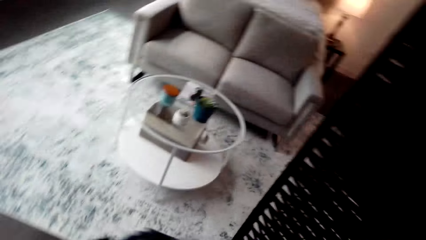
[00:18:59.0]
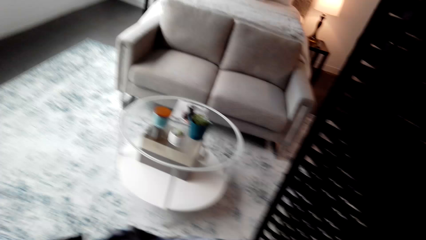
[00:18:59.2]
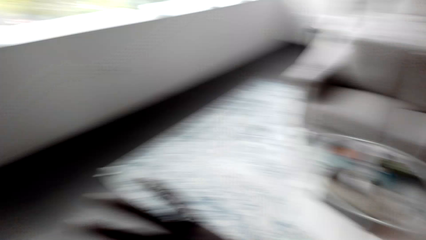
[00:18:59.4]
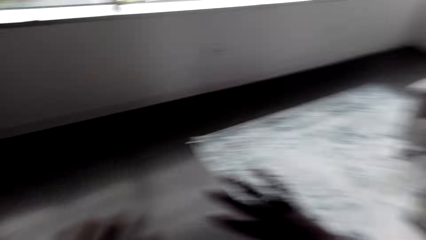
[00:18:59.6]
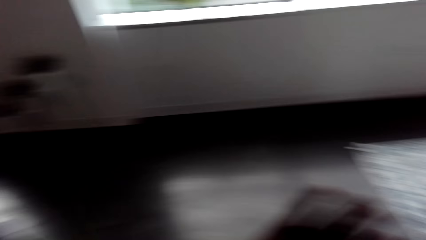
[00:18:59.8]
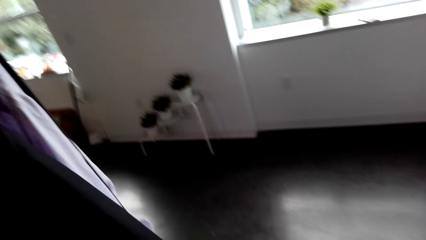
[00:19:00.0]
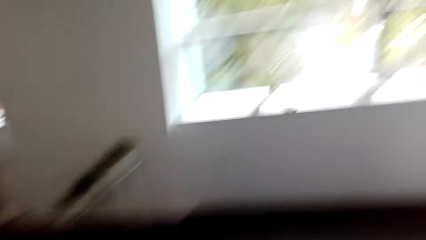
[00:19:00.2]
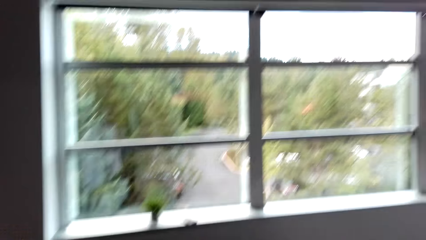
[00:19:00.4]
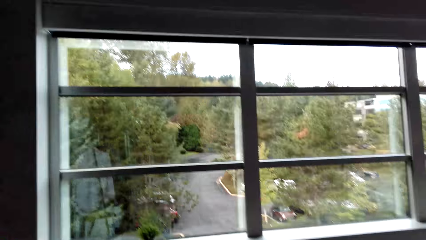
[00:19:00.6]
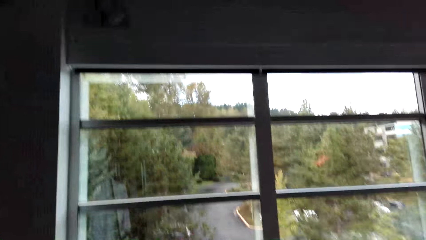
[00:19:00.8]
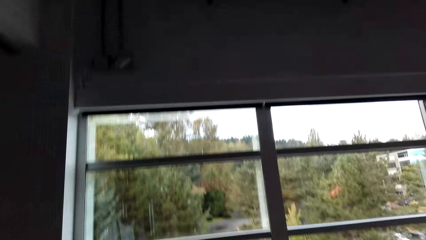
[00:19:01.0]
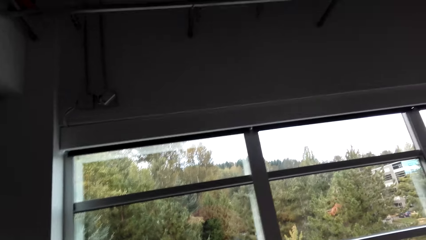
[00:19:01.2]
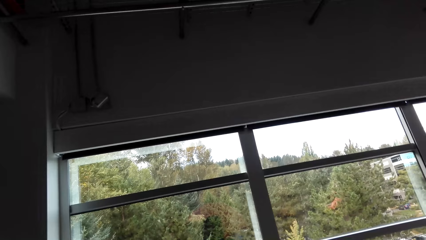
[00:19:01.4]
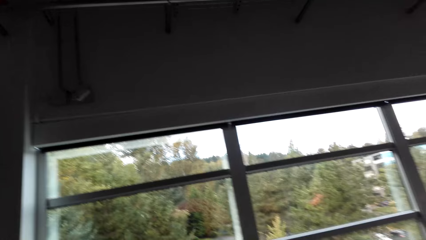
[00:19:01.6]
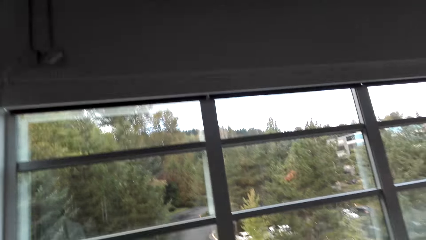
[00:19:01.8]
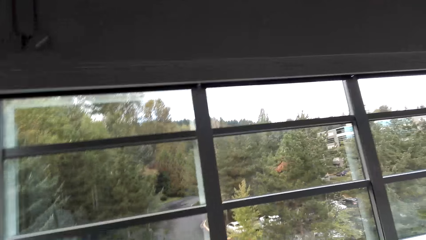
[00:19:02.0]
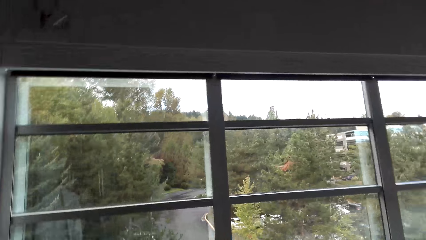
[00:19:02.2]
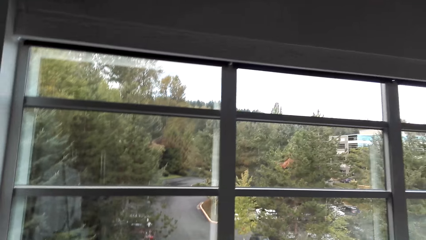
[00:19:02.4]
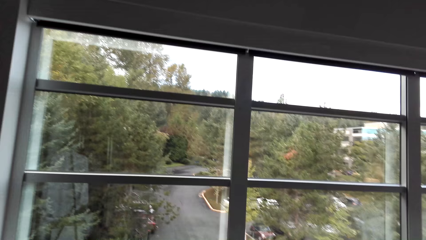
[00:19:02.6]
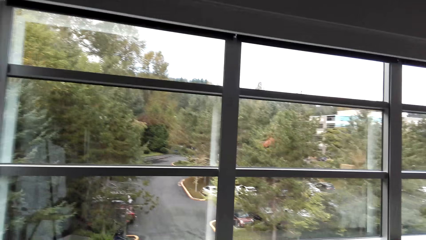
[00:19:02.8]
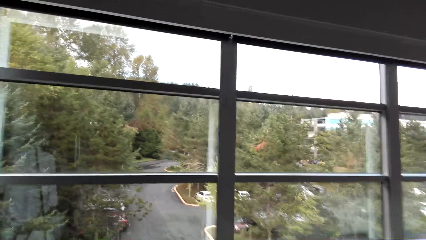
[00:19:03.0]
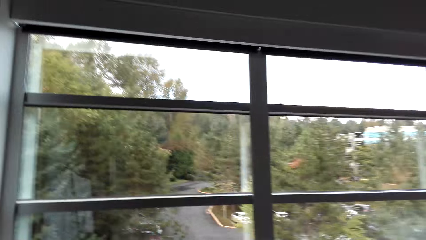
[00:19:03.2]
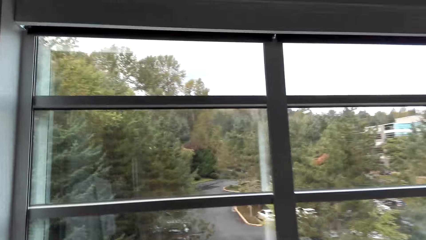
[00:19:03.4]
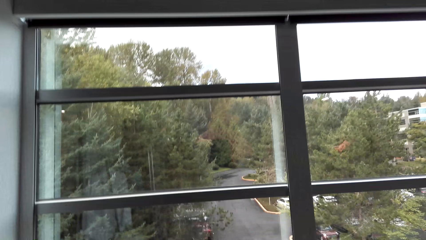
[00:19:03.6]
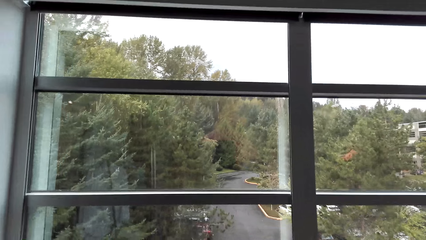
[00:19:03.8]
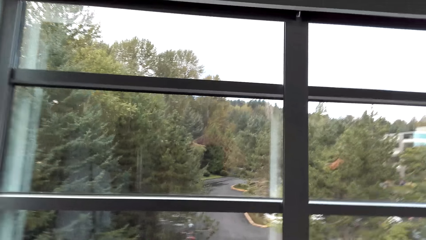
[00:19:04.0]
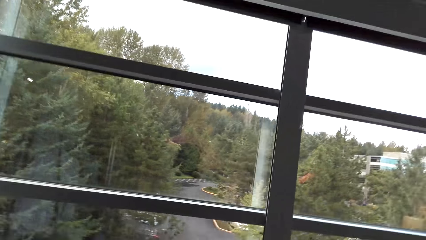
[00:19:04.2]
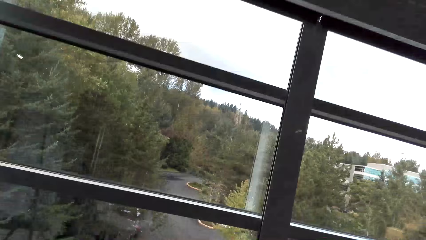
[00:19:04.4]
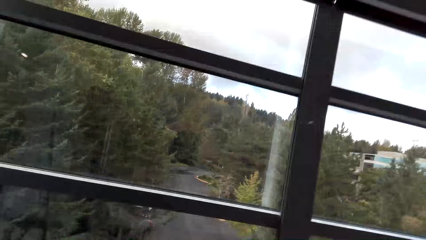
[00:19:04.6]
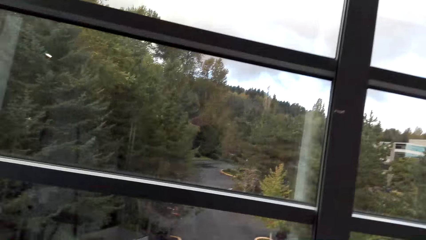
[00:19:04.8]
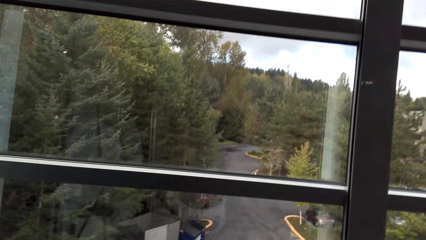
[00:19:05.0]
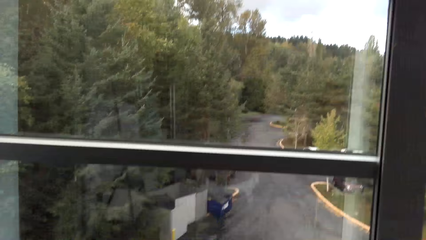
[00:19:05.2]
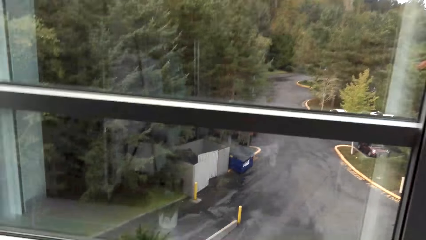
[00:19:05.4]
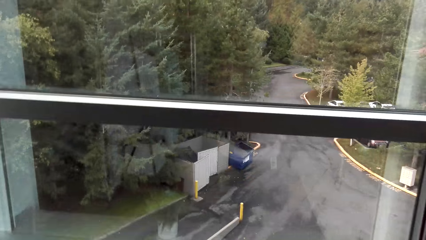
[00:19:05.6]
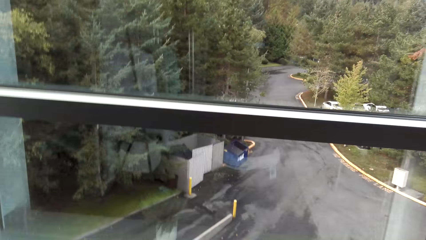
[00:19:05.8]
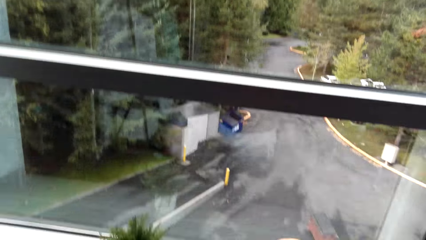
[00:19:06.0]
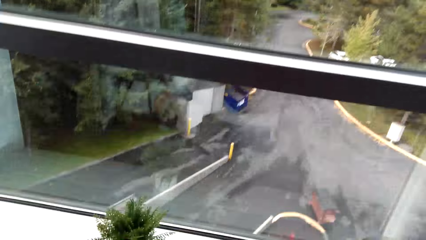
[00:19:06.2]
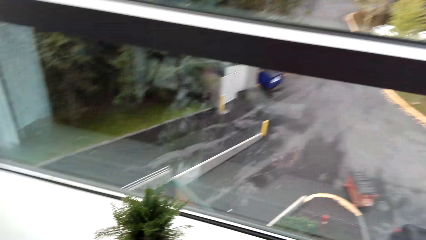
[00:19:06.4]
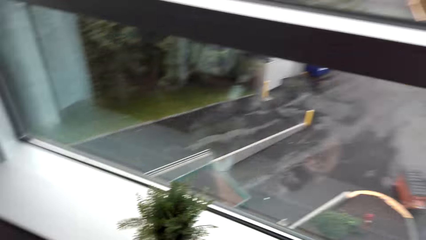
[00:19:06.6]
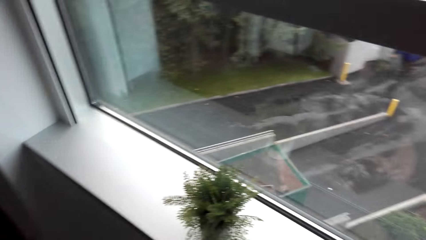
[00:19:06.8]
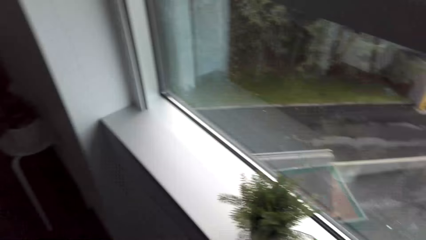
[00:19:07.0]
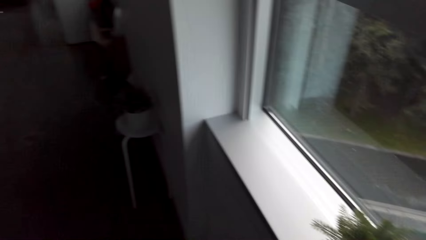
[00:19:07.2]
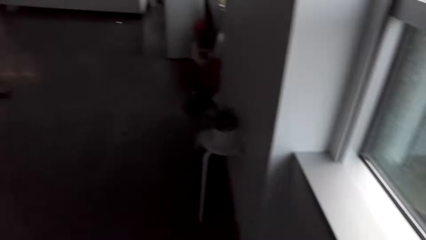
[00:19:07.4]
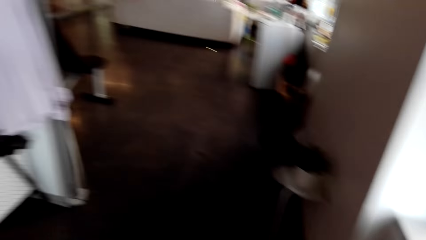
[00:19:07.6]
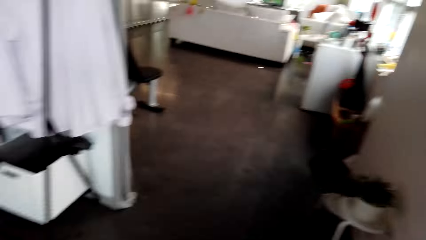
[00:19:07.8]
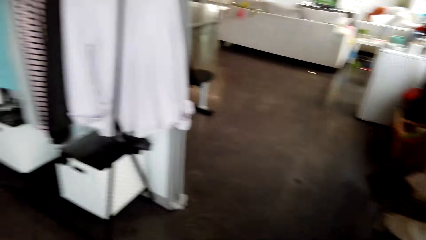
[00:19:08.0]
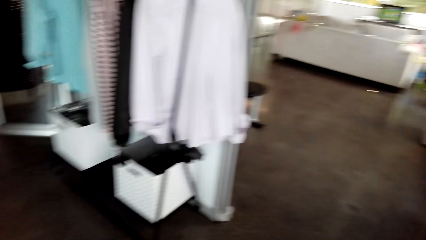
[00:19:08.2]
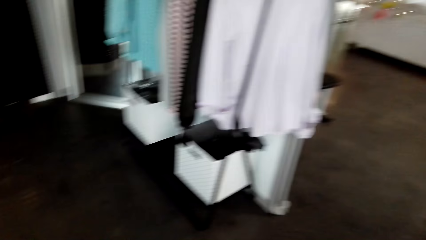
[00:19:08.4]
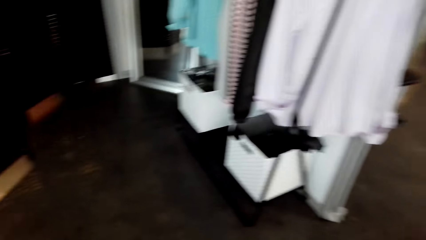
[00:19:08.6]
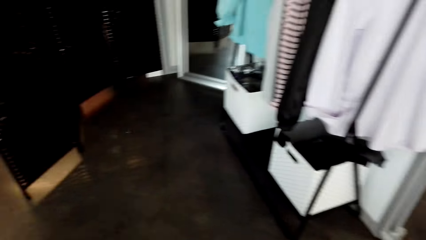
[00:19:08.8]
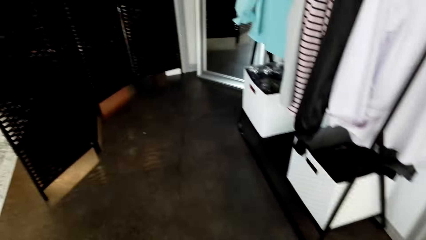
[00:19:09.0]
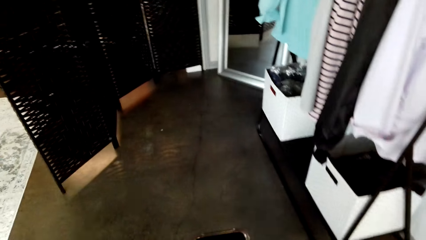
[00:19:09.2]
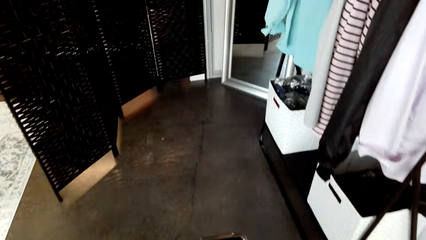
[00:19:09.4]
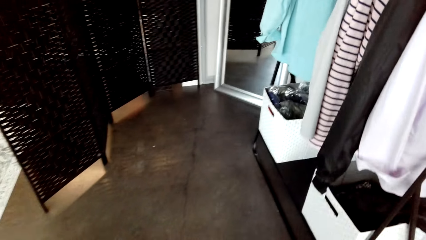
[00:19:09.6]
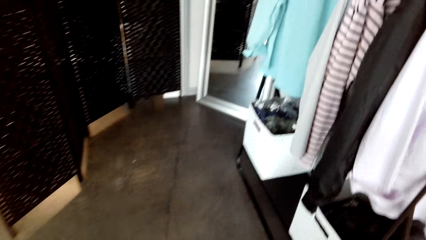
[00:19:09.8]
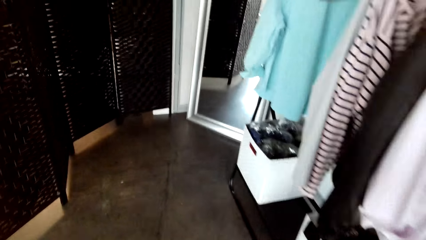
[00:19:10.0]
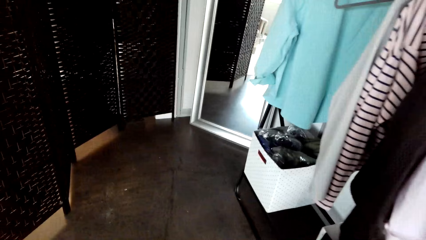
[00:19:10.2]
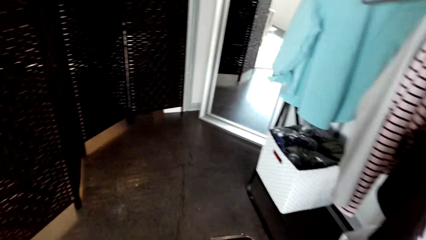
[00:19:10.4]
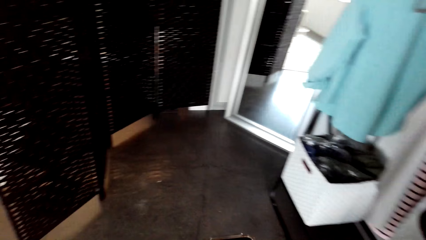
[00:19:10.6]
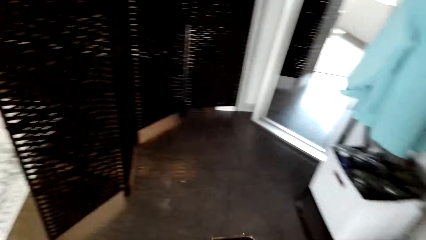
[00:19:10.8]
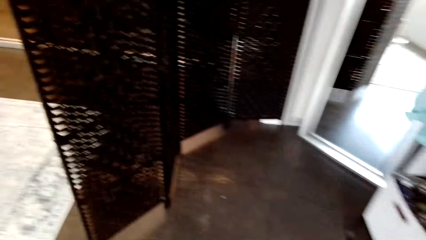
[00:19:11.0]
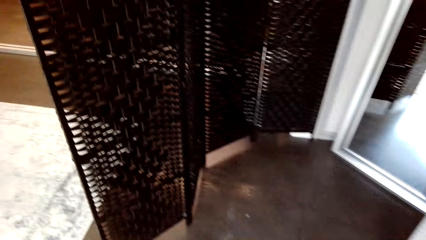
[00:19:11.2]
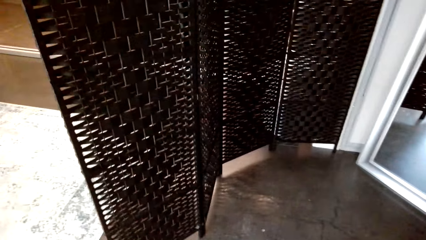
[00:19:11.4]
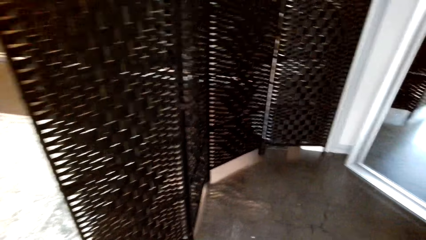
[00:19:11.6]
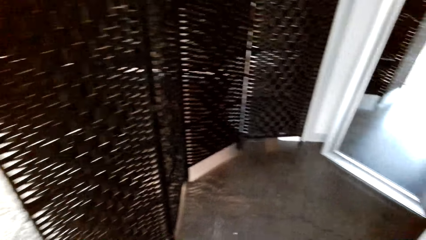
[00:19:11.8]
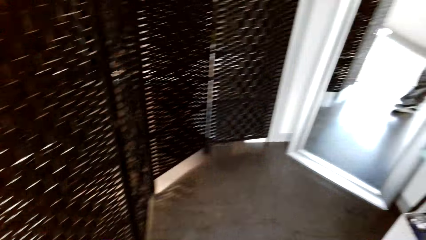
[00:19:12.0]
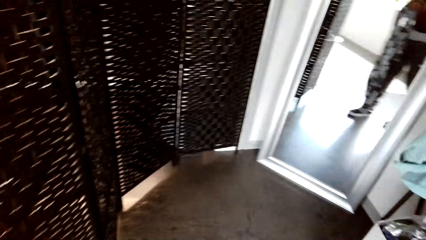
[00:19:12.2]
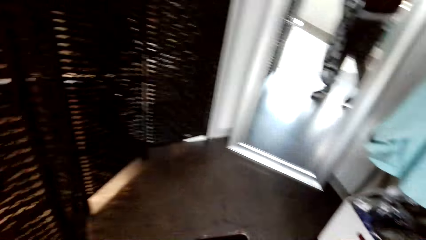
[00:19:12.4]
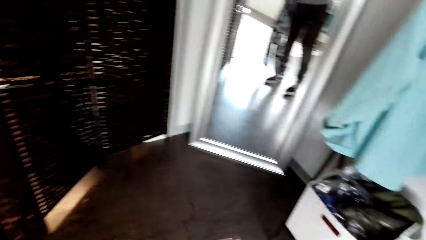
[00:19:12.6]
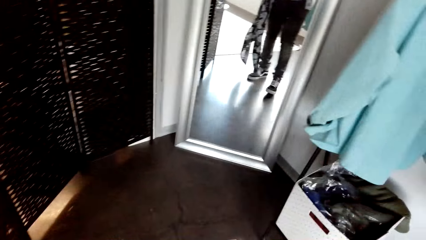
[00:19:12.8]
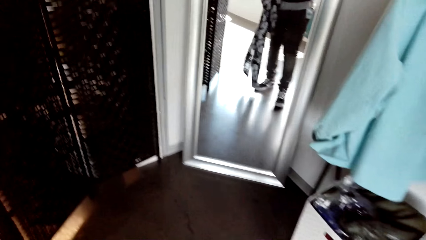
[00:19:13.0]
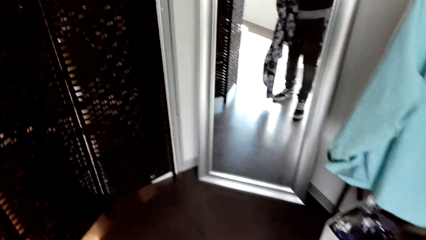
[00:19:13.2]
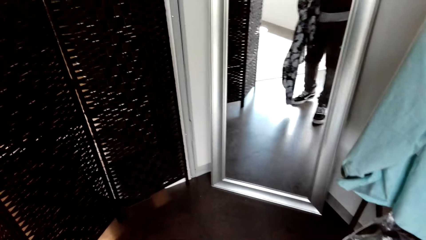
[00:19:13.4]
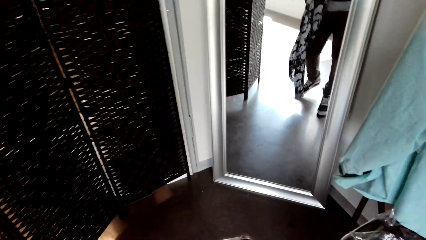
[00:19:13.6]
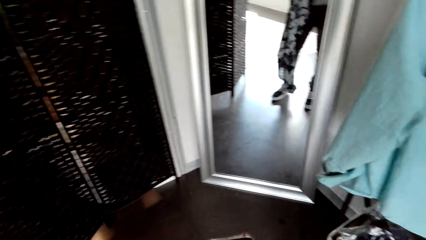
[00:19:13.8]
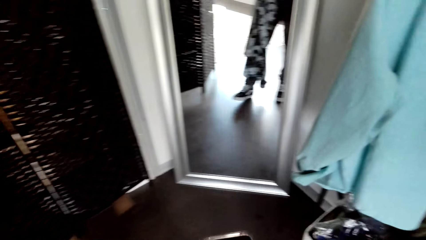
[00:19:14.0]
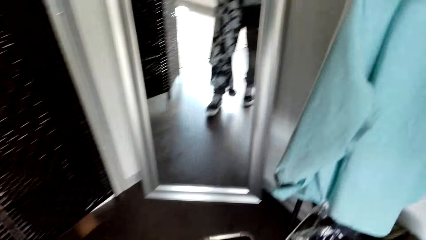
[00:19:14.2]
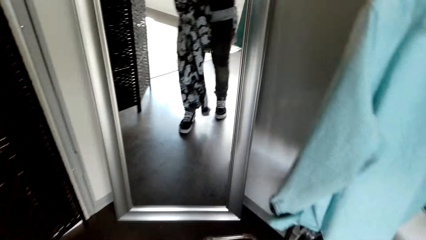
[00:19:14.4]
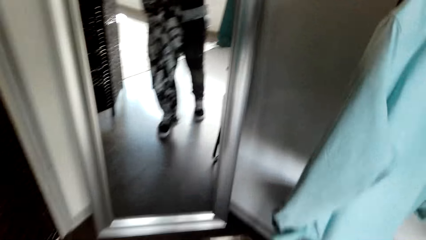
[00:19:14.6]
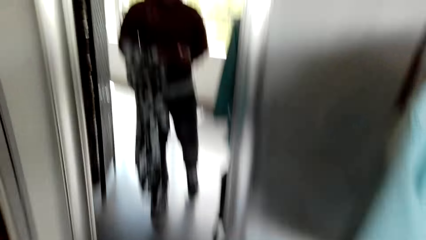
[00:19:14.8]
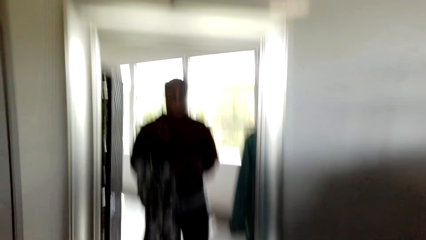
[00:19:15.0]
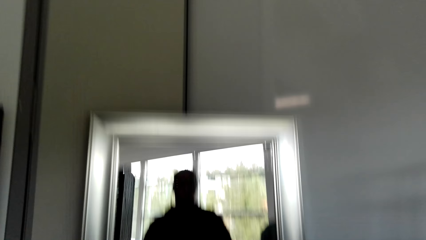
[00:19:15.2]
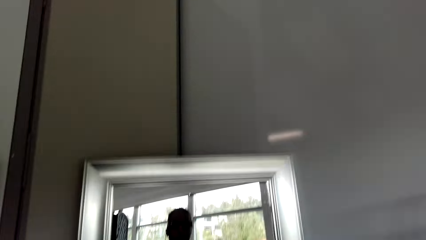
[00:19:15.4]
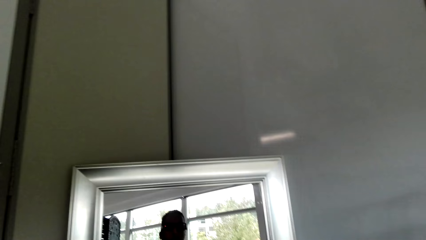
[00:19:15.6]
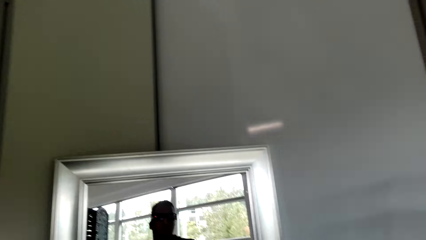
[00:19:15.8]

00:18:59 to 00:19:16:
The camera wearer looks around. They walk around the room. They look at the window. They walk towards a mirror. They stand in front of the mirror.
